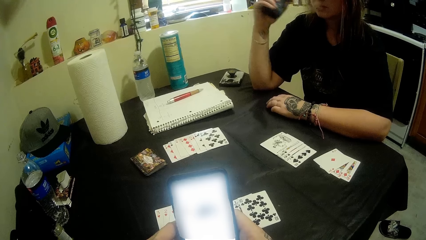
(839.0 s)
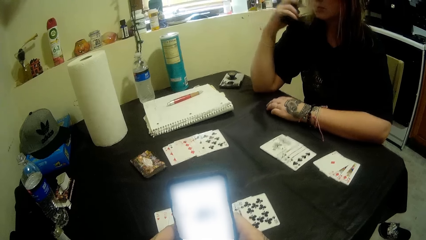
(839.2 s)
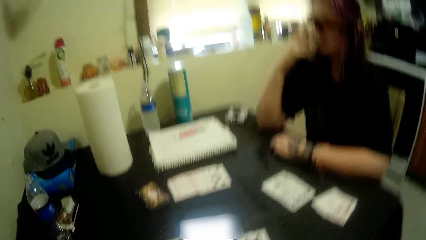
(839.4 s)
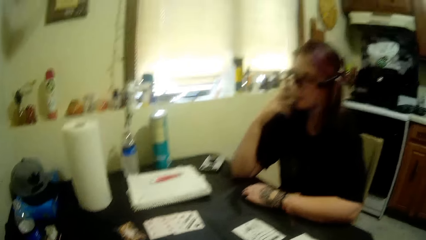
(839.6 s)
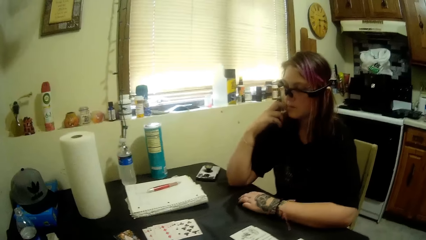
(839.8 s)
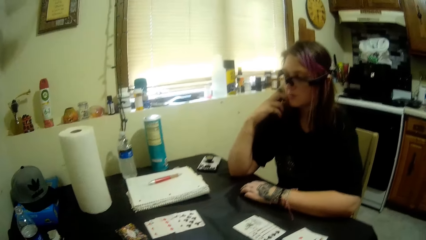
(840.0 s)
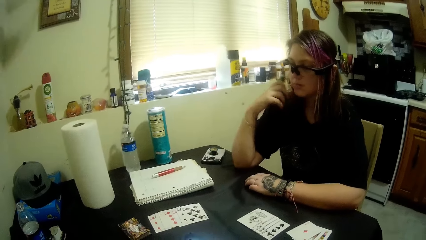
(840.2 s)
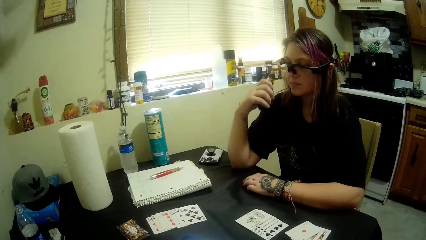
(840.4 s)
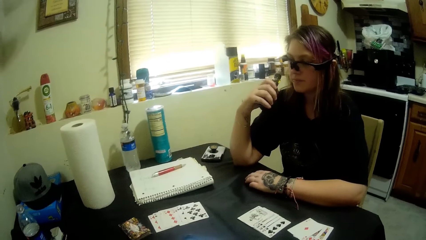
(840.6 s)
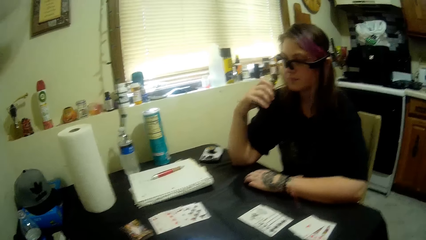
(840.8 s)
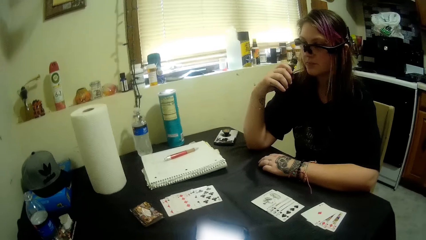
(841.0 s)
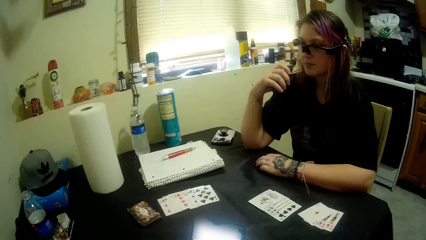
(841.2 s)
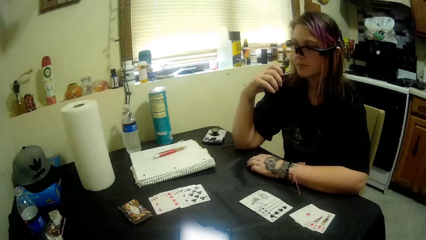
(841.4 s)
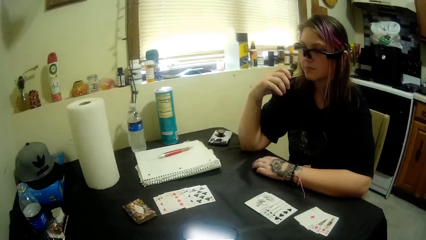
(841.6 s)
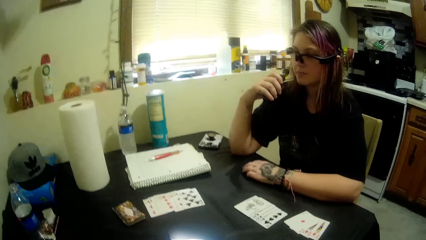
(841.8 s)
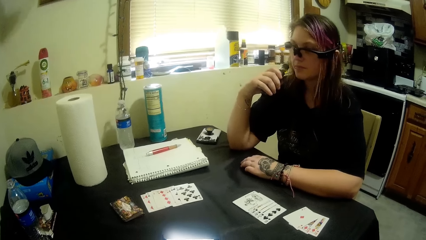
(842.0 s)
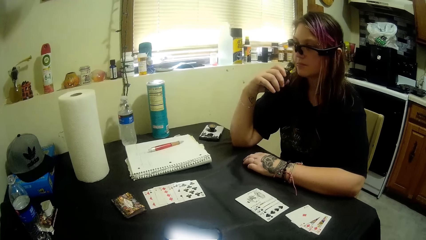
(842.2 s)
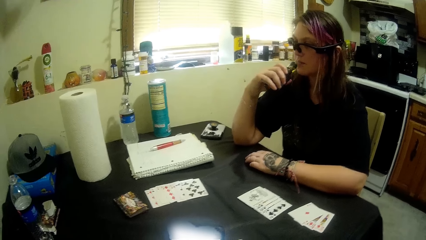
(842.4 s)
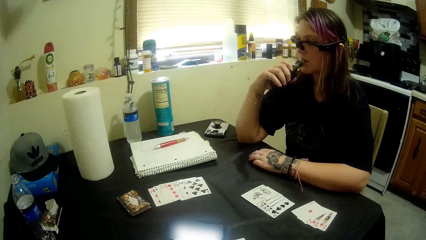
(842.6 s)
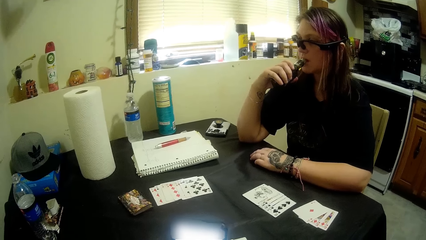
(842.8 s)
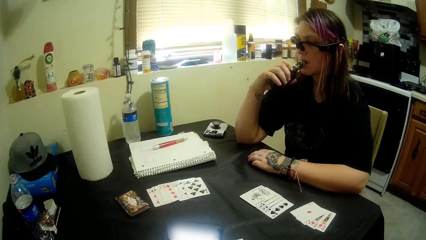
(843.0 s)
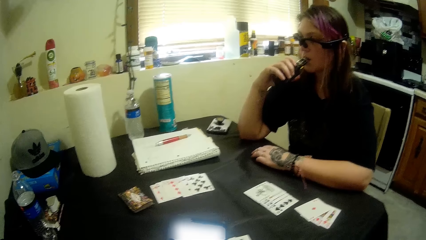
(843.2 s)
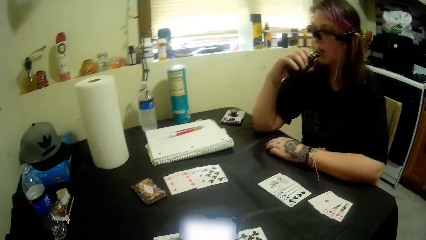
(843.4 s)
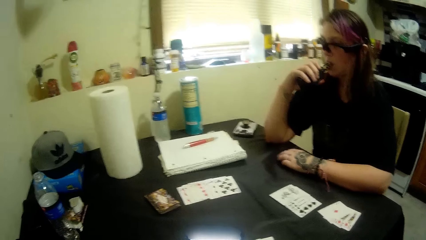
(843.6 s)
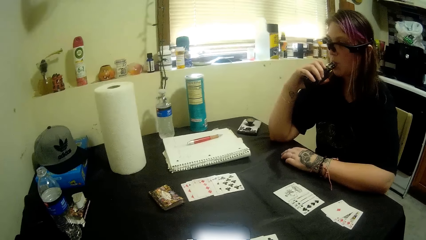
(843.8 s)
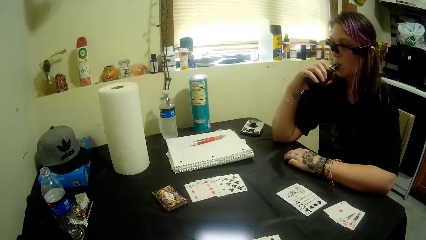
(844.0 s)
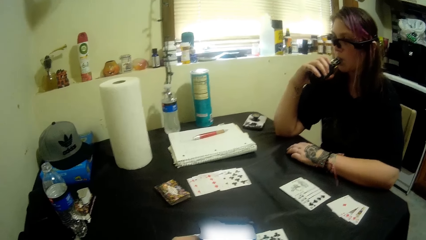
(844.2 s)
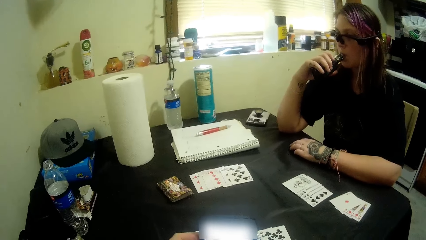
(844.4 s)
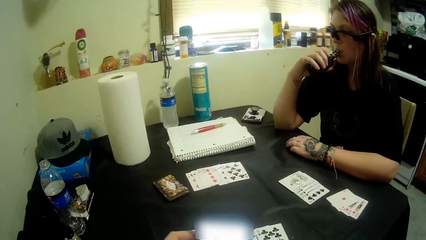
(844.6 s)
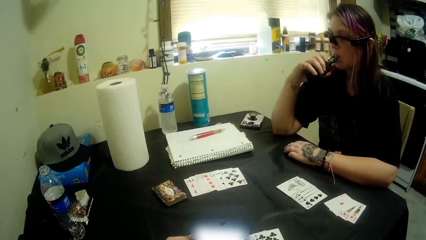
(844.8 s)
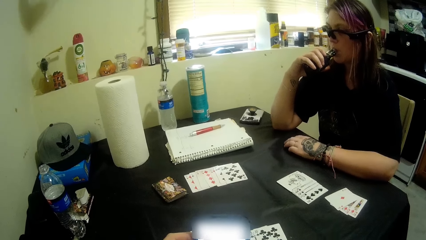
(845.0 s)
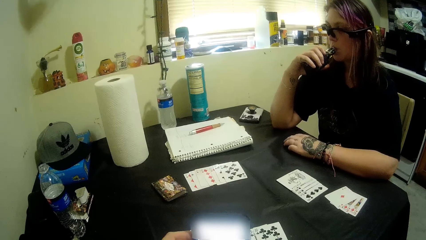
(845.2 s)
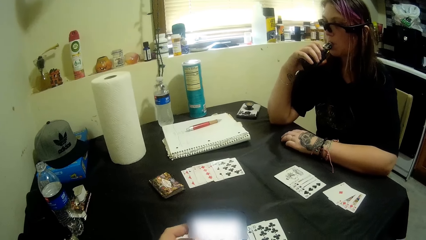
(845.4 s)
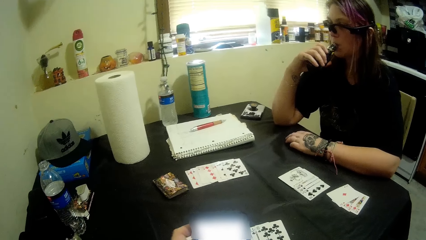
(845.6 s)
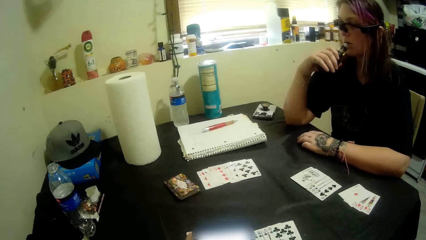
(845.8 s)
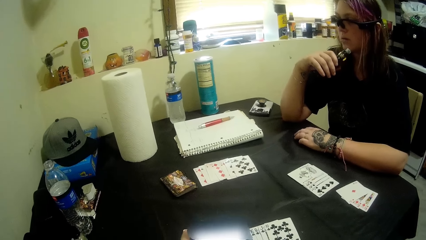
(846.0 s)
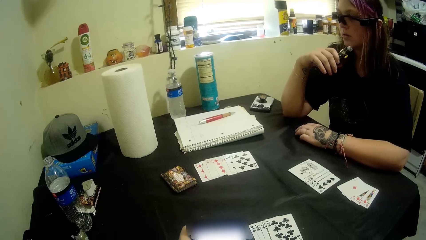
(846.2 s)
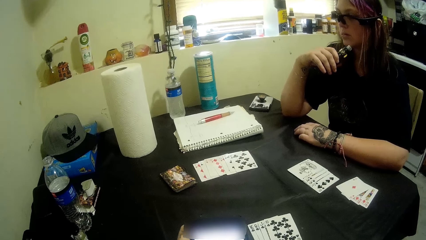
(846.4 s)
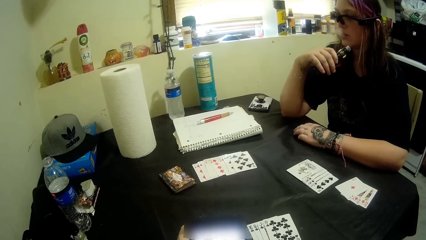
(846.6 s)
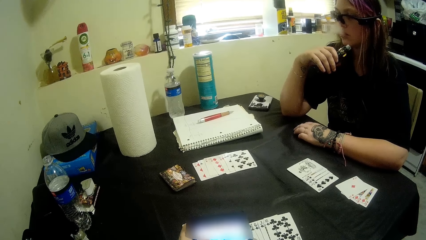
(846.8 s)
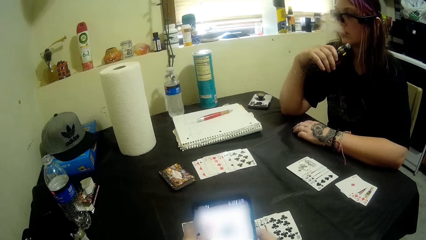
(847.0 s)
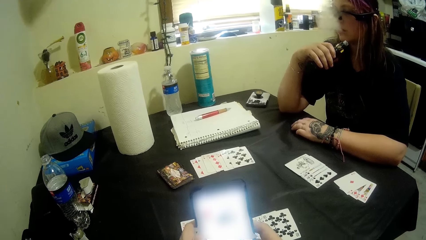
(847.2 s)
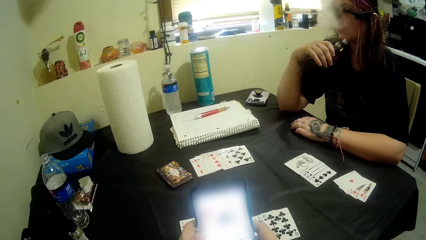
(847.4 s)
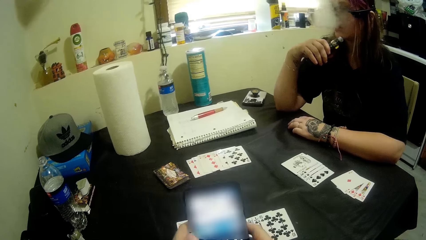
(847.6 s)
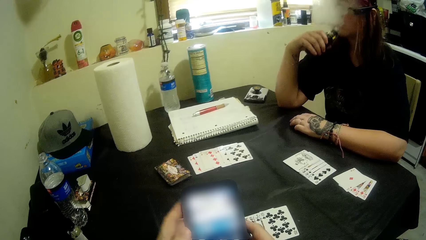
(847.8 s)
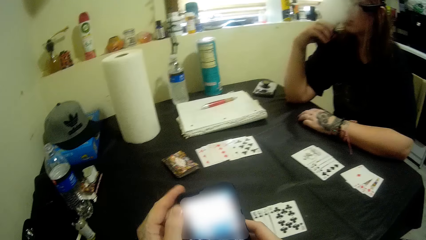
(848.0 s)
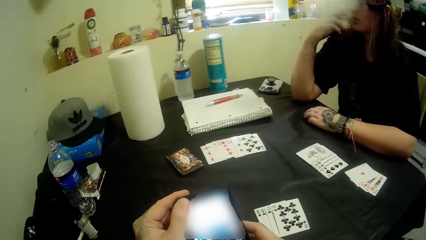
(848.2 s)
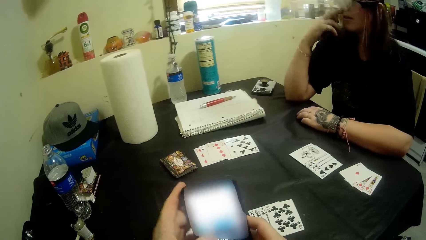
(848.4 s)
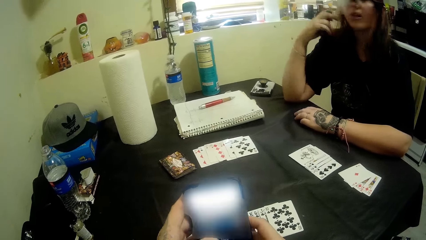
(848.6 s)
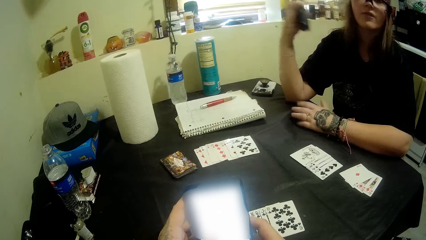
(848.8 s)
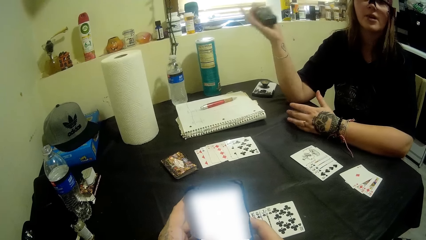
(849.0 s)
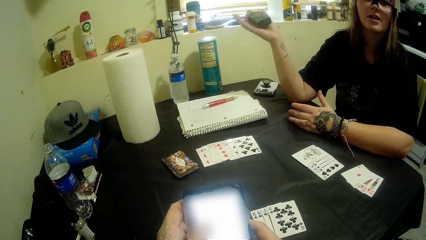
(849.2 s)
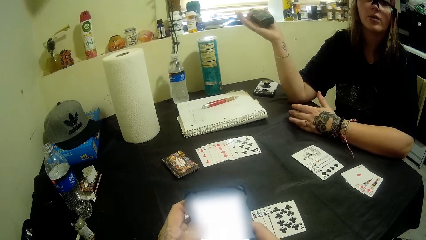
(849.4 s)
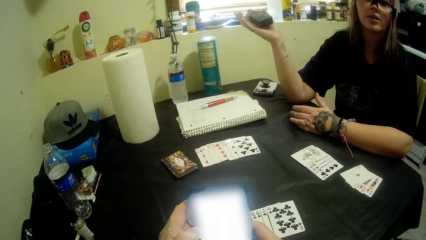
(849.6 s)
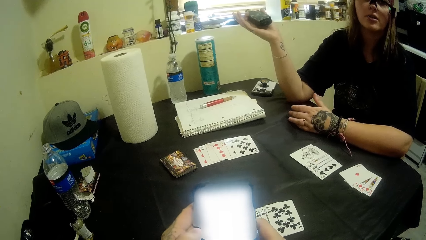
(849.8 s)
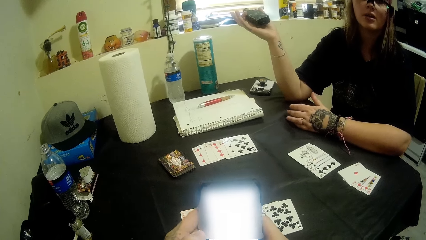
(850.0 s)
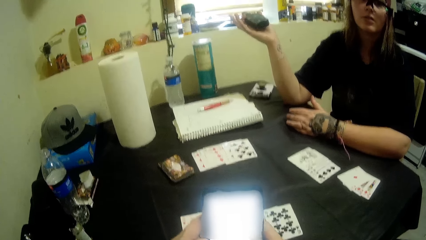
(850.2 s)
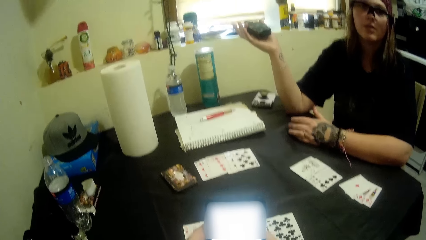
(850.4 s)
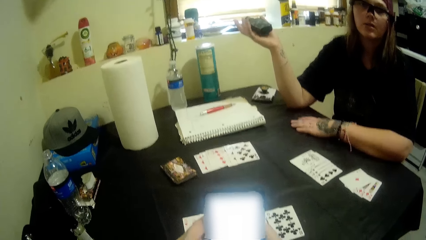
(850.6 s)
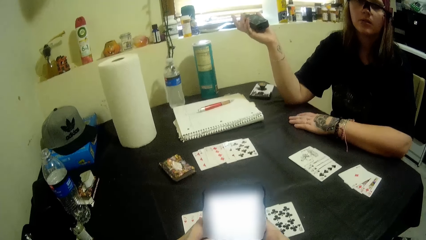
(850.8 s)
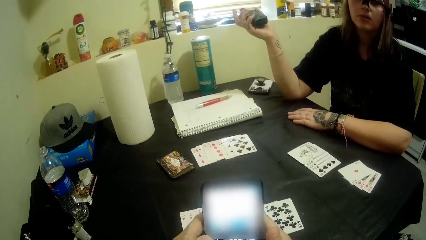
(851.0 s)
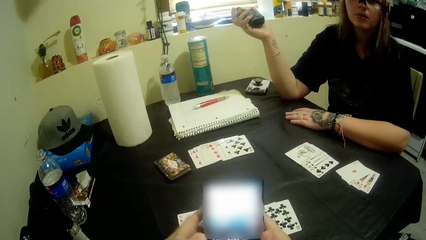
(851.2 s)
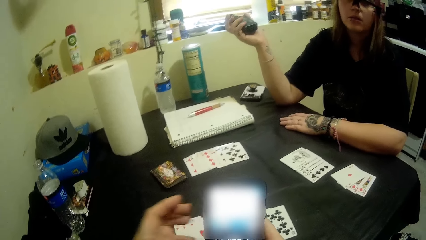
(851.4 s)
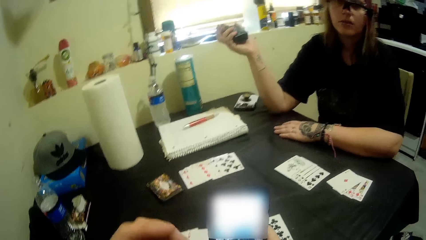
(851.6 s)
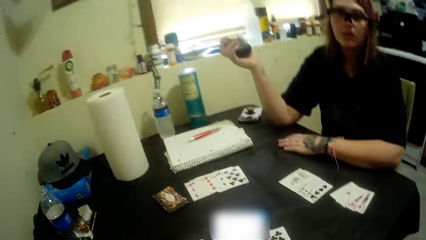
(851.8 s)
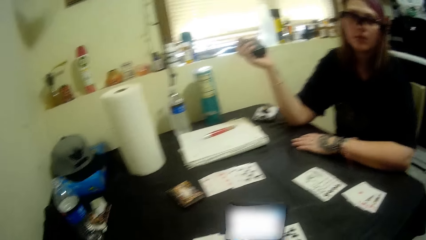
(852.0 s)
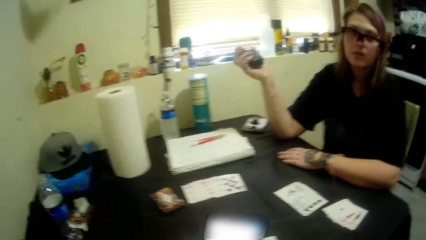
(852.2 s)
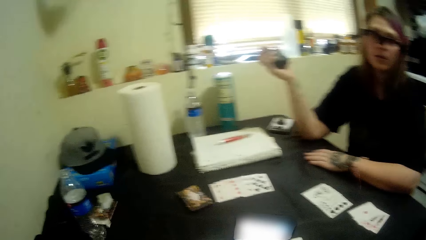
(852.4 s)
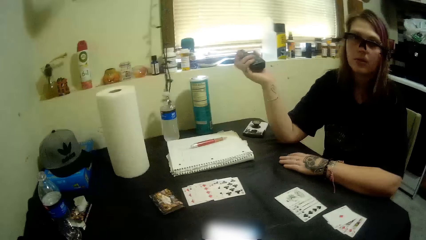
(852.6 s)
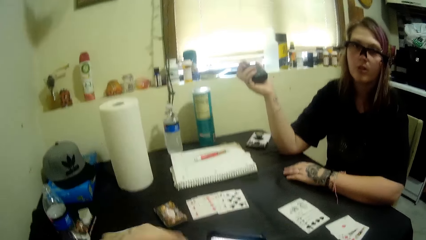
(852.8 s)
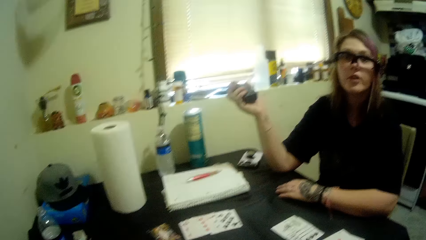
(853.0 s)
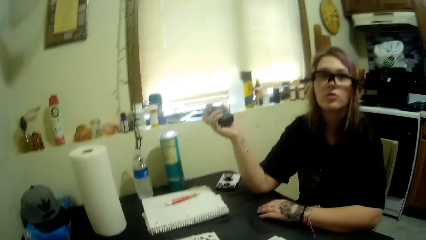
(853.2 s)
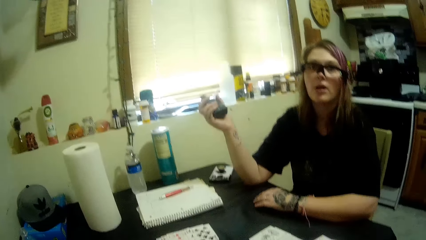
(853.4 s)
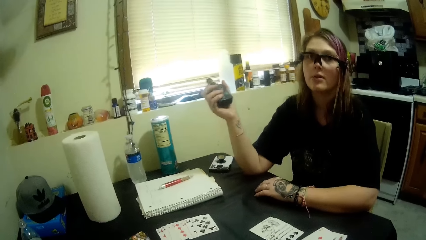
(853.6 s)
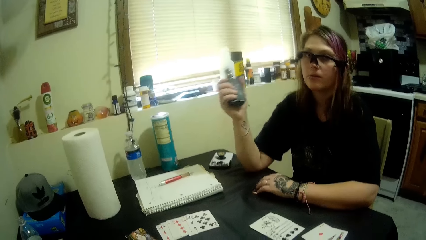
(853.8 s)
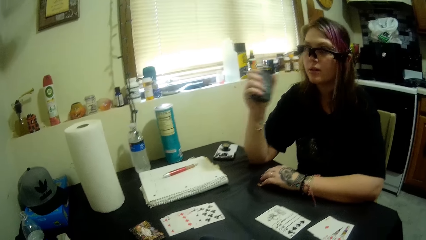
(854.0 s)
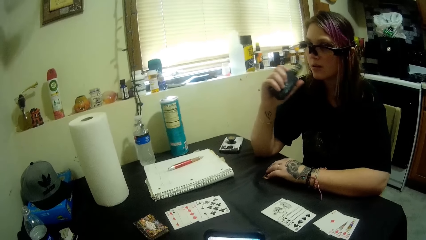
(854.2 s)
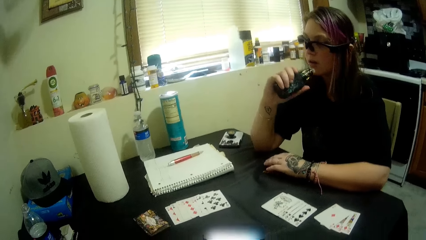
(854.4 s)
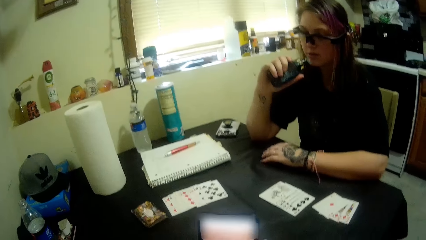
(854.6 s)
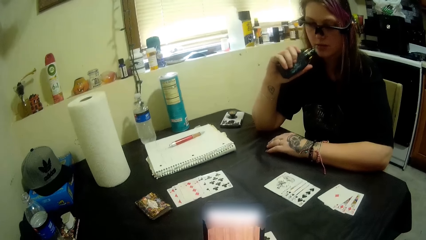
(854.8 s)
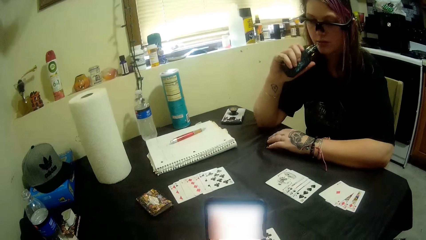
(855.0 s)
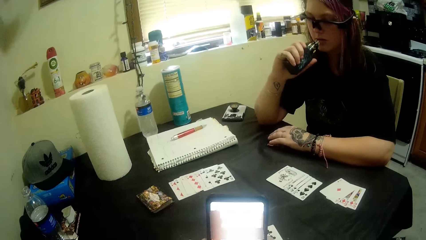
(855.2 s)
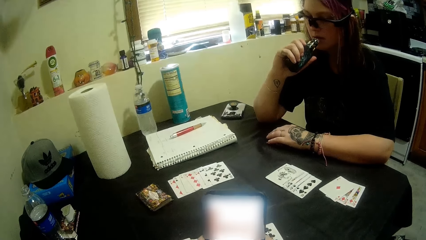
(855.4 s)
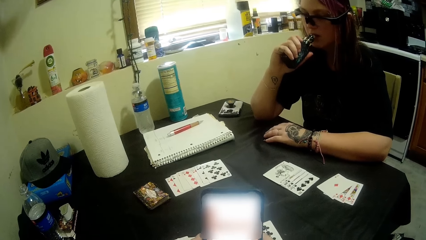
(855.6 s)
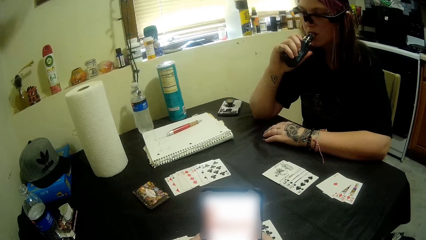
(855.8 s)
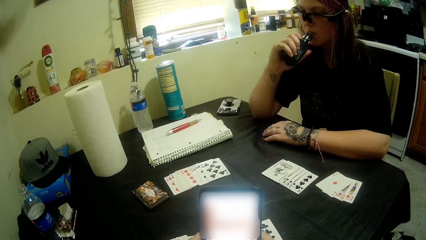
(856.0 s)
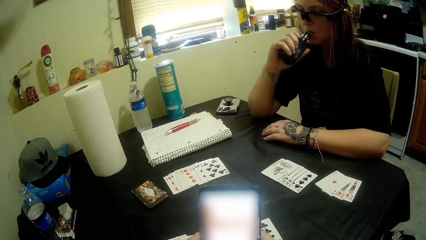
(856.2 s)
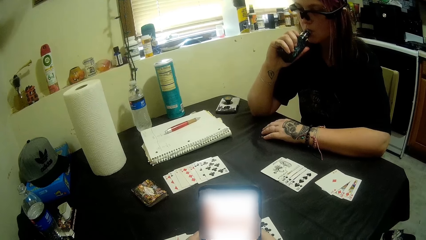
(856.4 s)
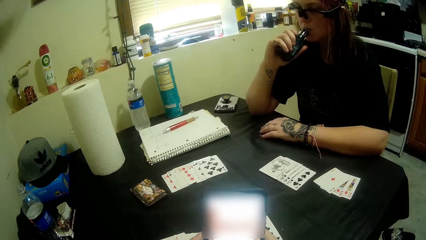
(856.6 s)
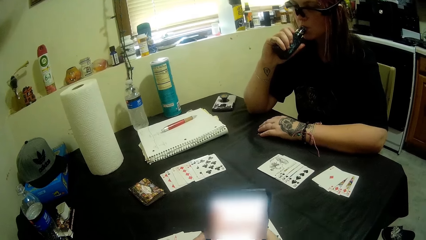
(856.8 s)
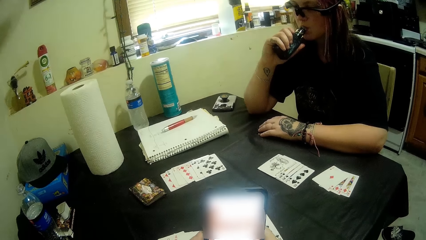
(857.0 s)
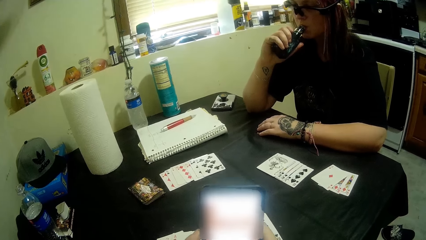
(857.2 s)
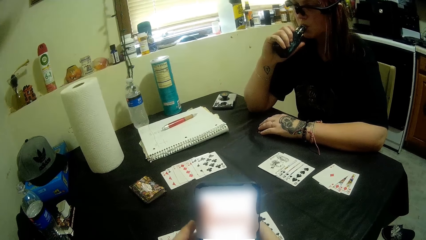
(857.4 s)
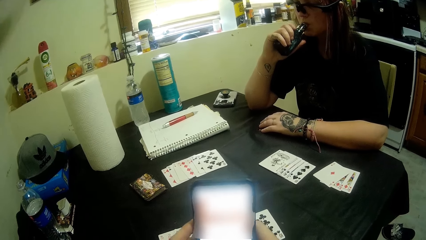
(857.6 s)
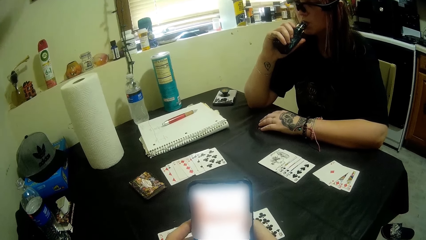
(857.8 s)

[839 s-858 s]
A woman drinks from a bottle. The woman removes the bottle from the mouth. The woman drinks from the bottle.
